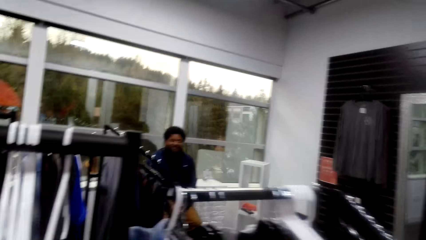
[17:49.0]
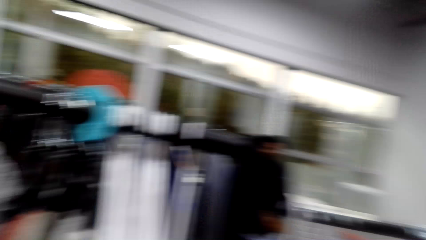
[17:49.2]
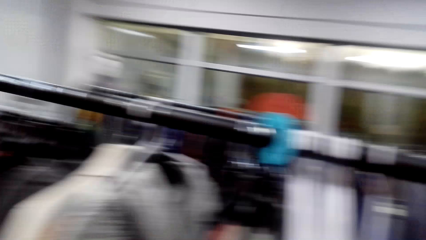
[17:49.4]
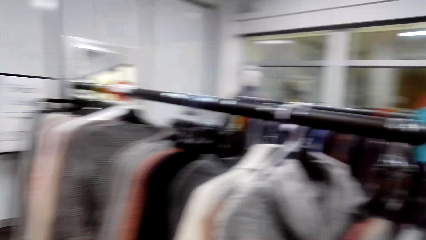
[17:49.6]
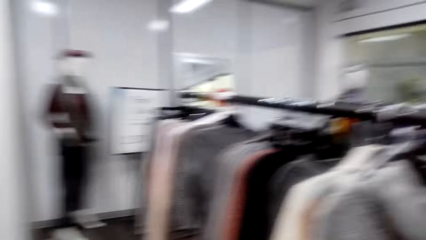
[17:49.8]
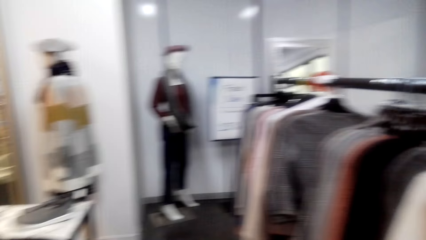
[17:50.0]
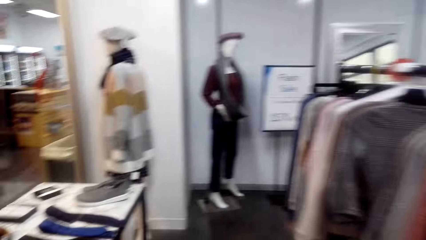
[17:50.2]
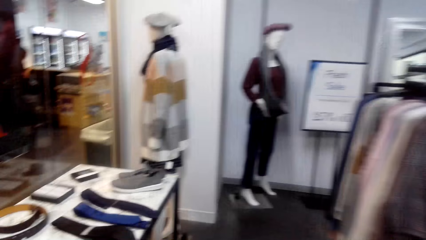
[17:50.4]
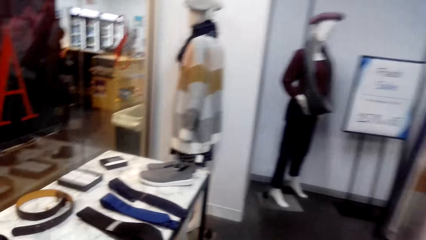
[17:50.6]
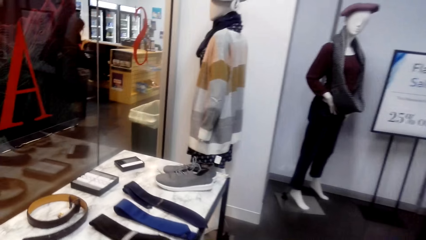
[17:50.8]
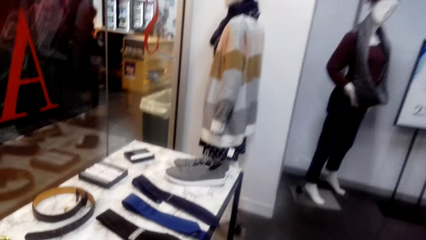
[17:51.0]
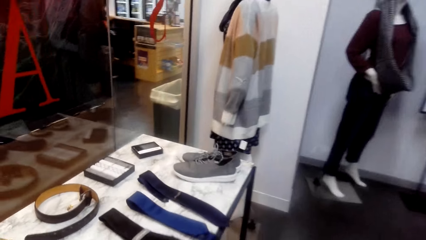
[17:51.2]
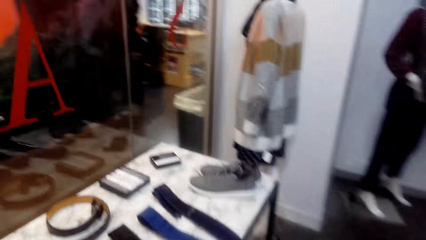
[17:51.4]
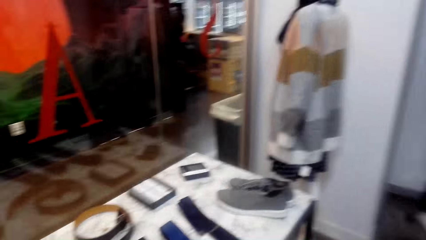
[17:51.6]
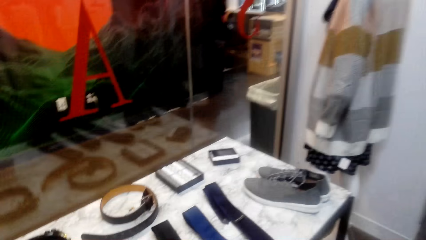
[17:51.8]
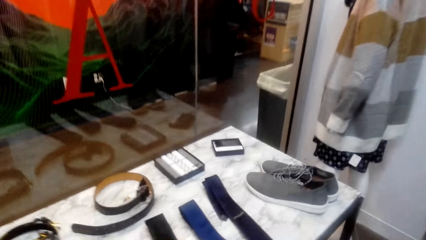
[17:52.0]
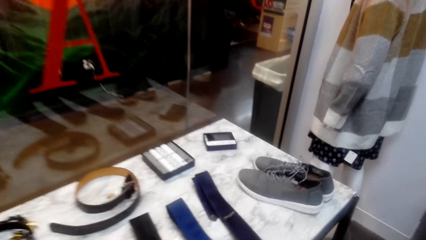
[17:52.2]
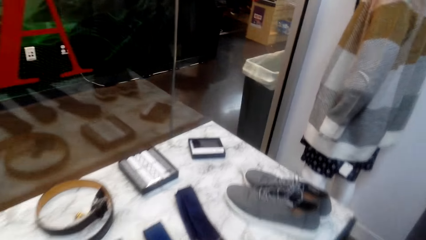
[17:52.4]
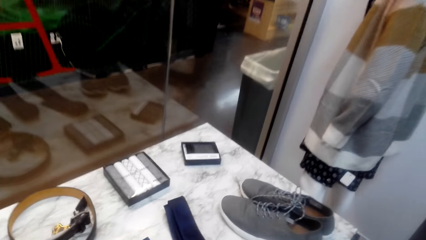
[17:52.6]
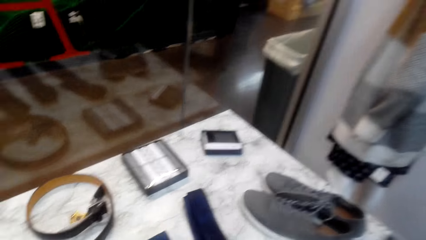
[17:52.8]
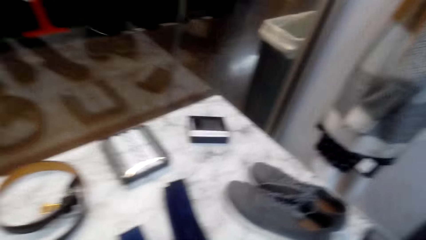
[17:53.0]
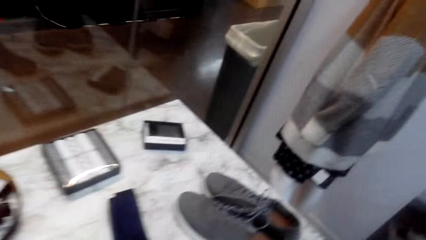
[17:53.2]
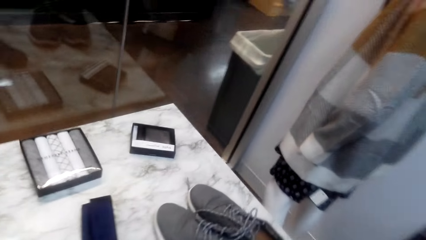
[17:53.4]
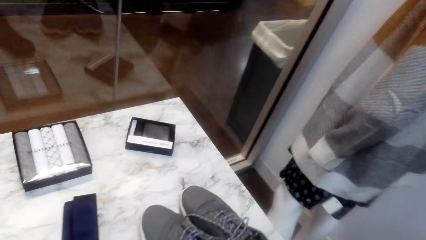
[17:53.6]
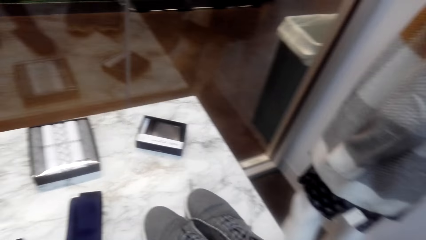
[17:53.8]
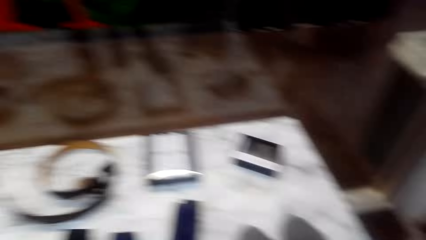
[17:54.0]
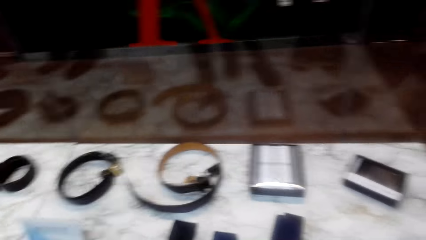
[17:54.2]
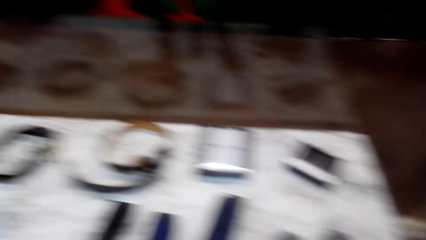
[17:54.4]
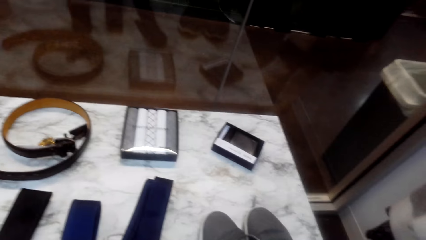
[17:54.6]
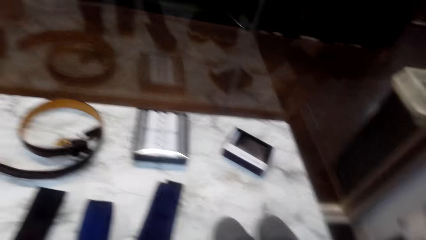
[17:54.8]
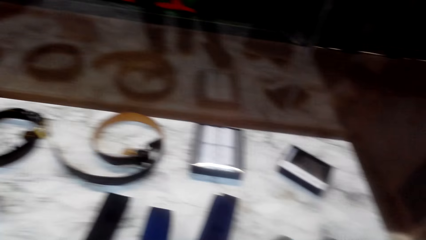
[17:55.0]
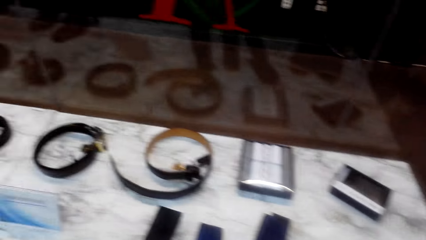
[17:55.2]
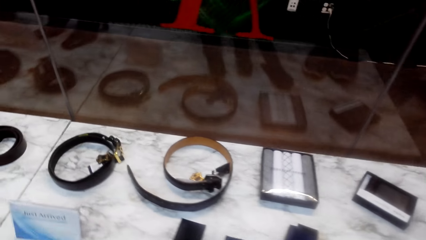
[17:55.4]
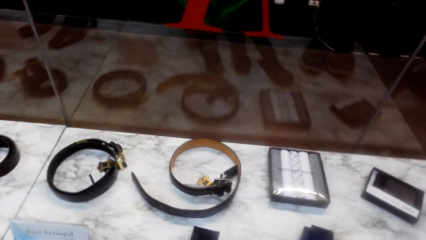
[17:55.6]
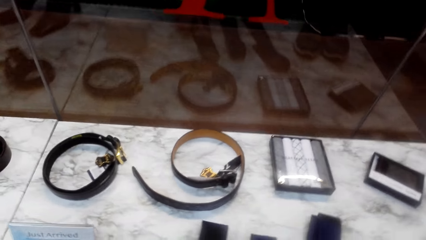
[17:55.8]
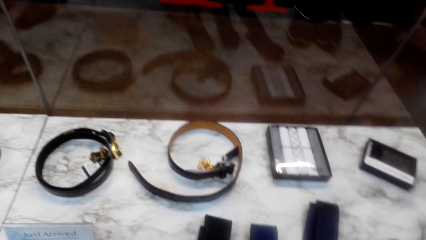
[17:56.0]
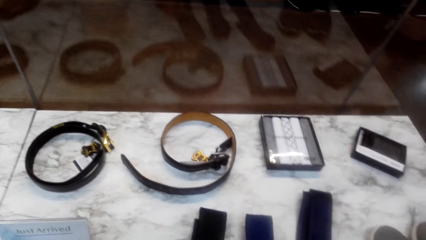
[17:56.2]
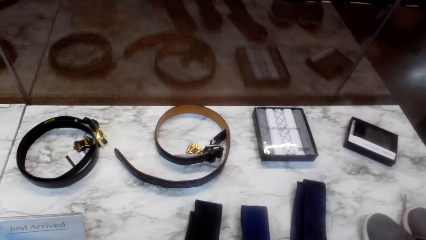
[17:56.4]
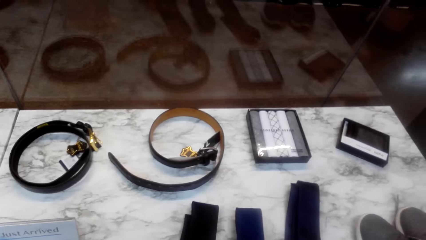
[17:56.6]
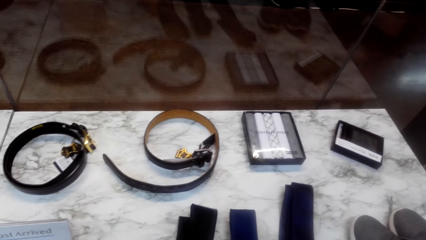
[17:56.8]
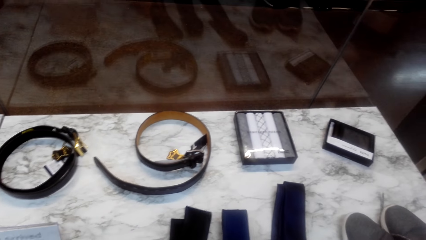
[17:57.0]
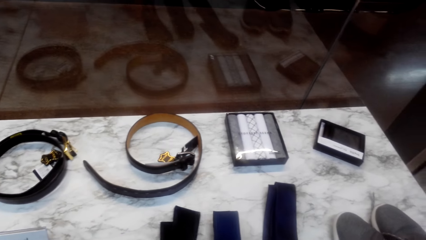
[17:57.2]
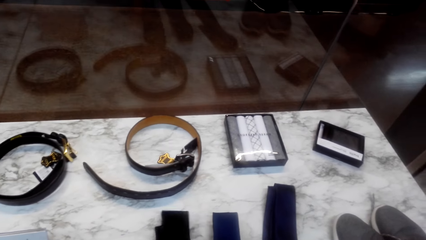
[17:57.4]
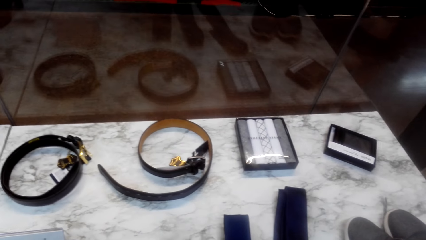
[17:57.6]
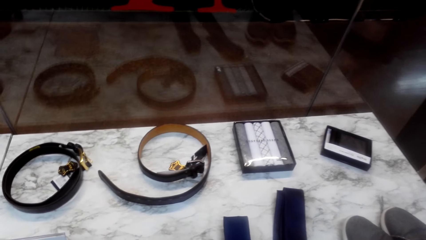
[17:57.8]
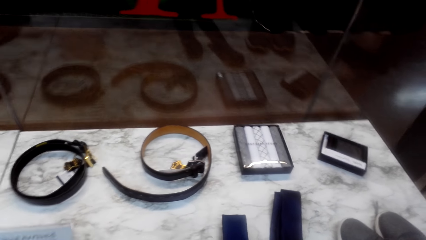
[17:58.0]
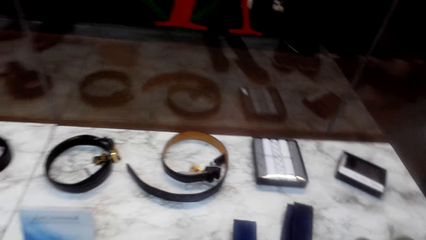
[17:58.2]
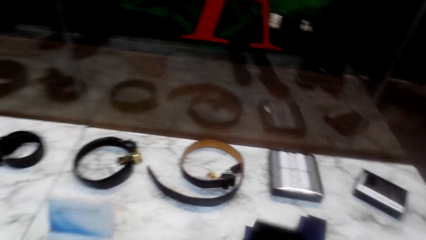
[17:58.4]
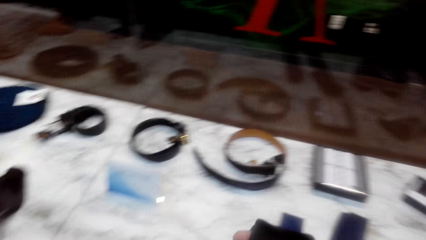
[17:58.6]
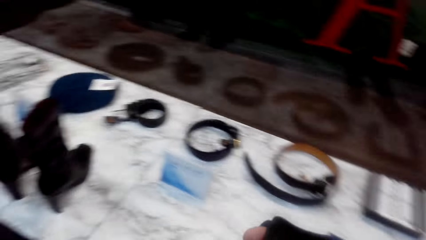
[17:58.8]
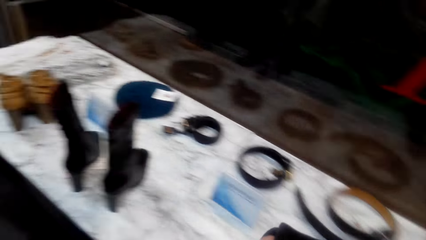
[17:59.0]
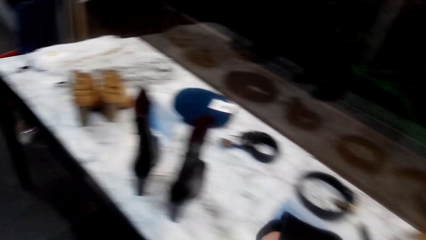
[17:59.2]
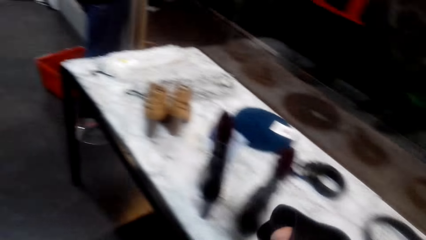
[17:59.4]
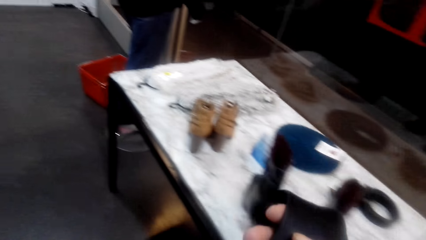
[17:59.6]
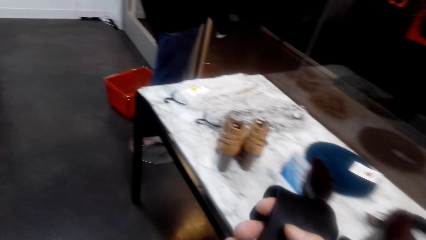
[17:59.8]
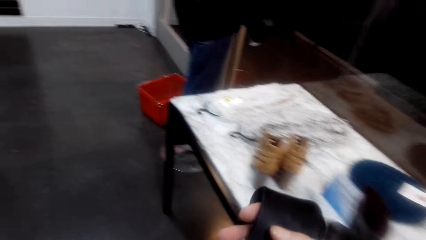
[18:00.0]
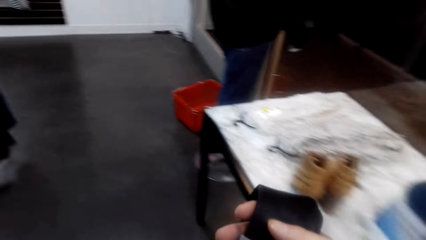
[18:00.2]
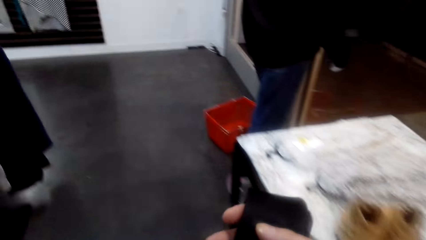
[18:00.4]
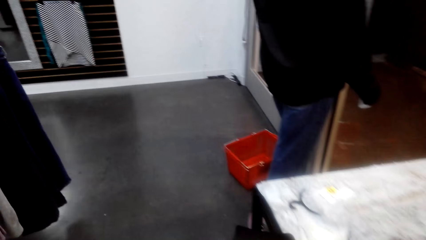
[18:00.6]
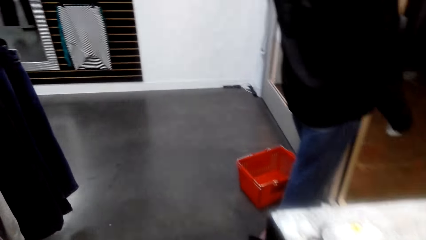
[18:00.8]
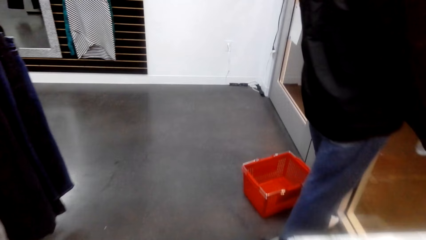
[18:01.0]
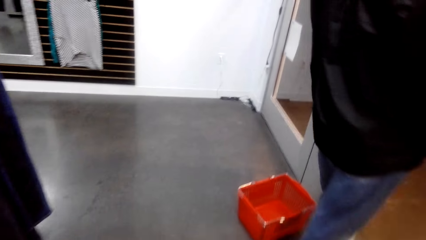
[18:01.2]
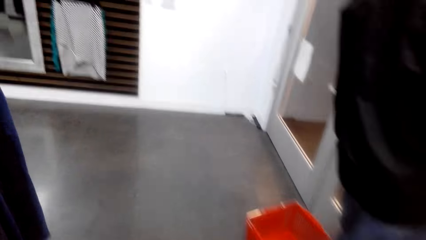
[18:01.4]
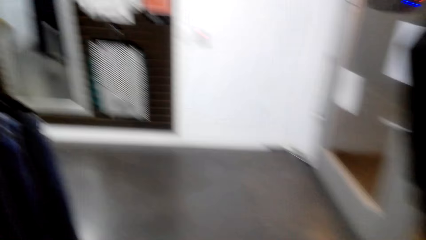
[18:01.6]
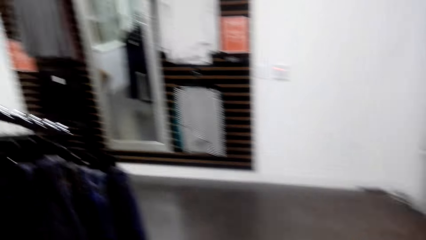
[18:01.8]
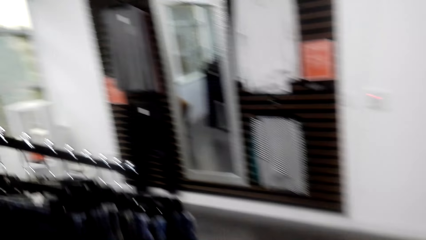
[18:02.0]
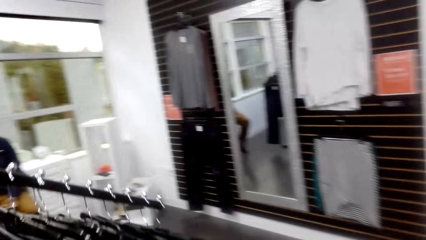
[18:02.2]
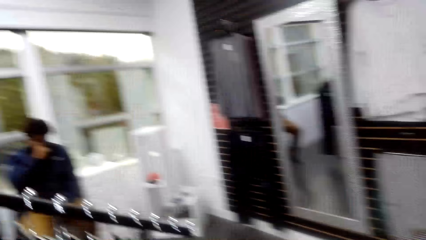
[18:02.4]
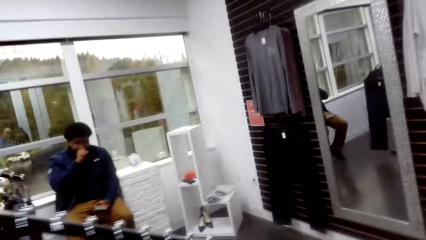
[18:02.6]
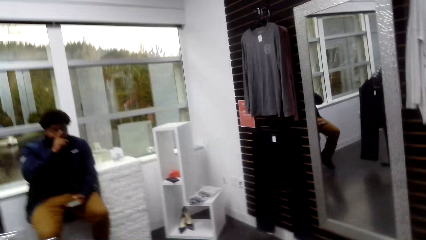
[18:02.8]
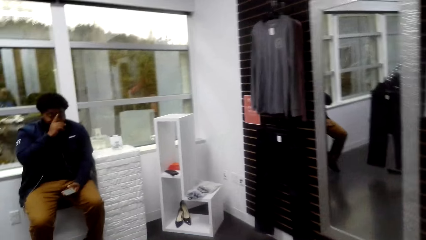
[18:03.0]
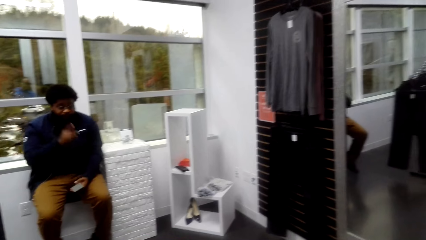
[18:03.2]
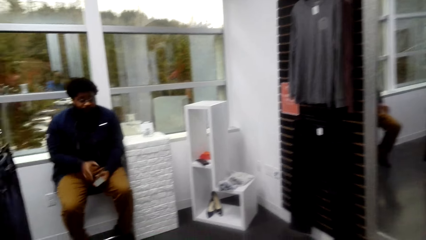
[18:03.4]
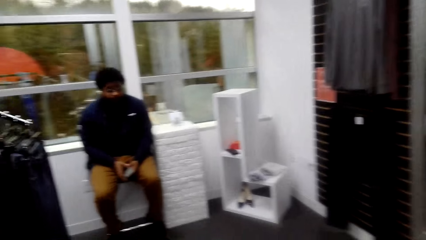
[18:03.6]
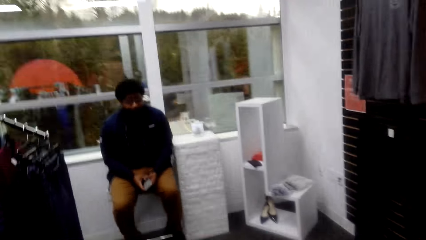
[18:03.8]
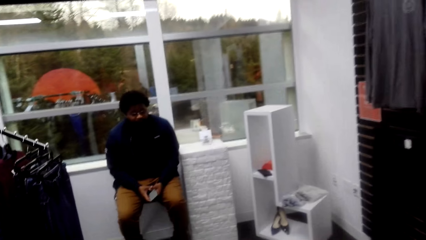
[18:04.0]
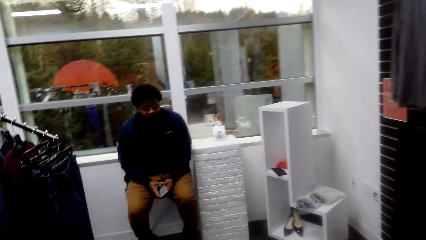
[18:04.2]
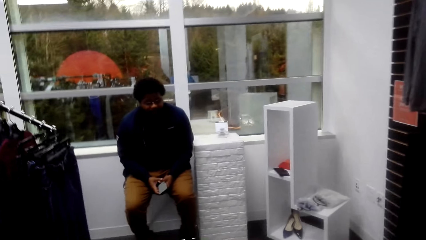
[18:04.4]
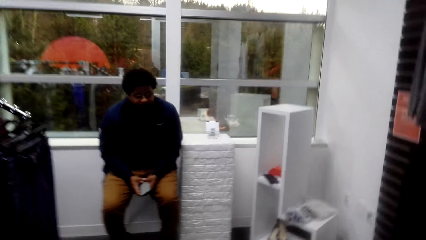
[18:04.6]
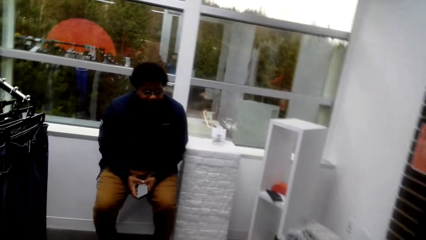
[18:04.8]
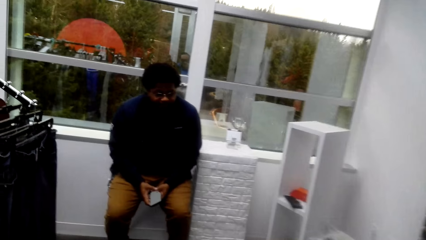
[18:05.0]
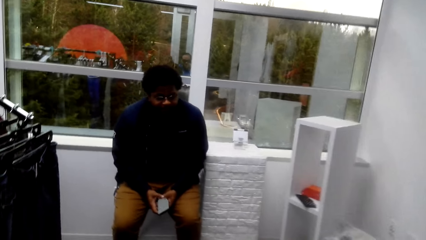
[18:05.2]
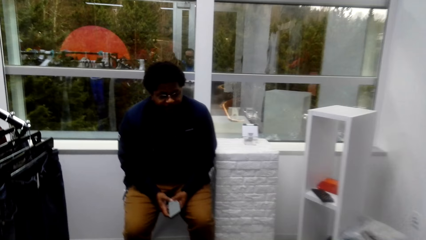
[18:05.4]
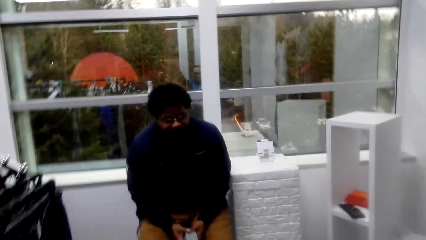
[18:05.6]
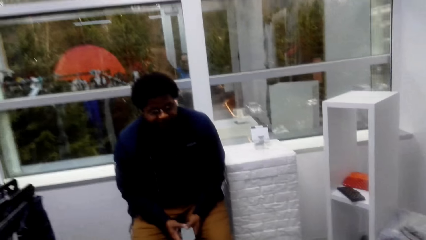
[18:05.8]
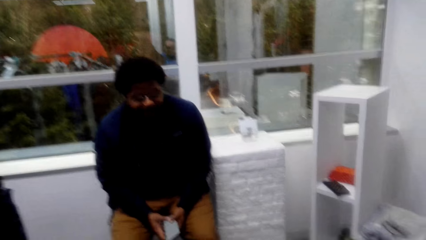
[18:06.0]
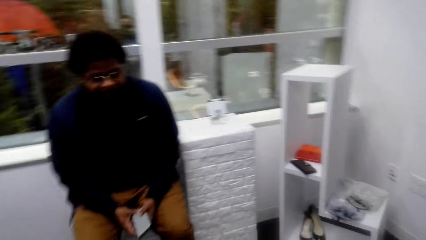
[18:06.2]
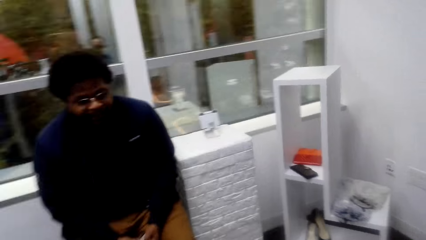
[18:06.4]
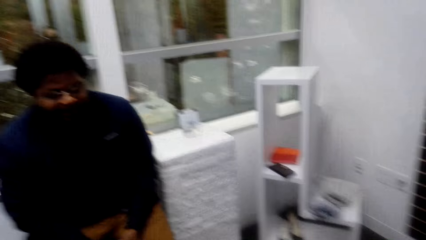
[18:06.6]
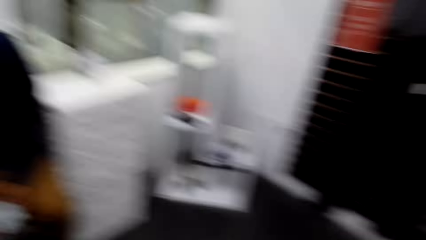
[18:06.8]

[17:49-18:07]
The camera wearer walks around the store. They pick up the tie on the table. They walk around the store. They talk to a man and walk towards the man.
